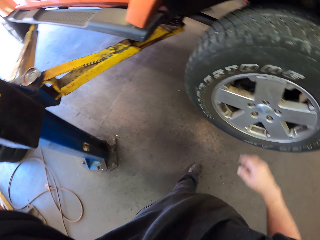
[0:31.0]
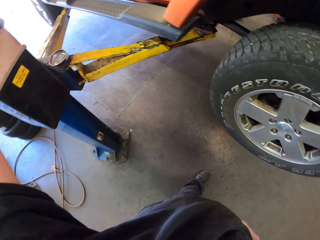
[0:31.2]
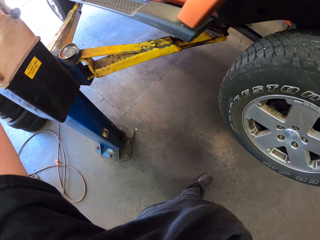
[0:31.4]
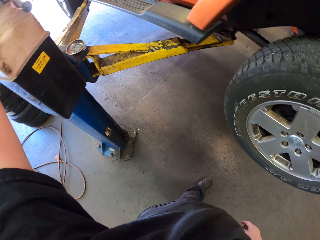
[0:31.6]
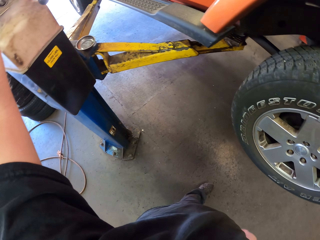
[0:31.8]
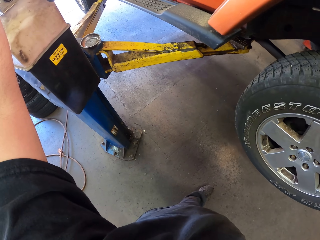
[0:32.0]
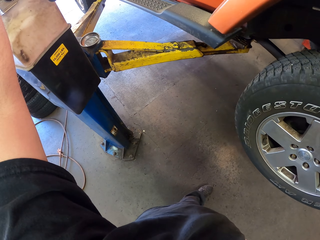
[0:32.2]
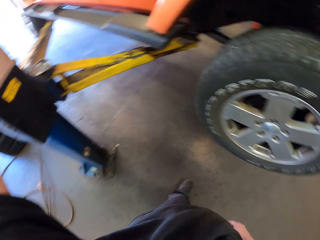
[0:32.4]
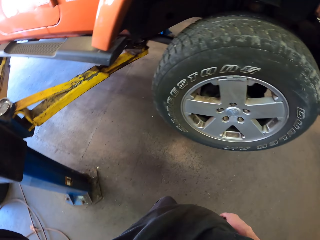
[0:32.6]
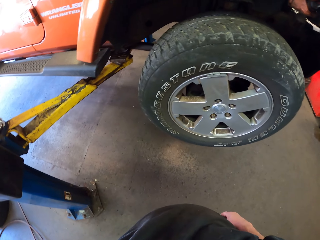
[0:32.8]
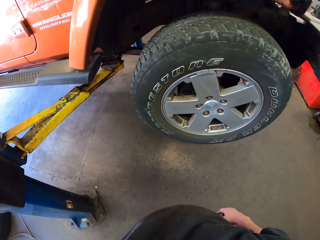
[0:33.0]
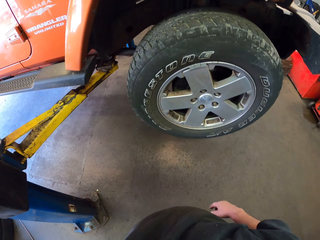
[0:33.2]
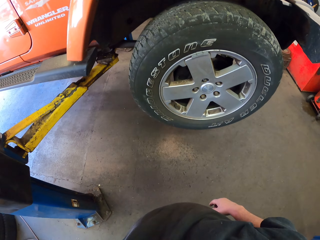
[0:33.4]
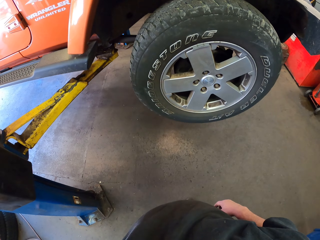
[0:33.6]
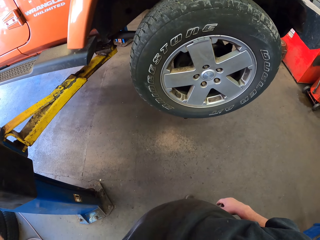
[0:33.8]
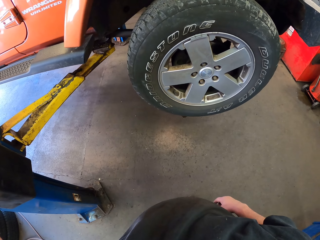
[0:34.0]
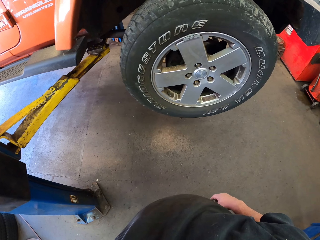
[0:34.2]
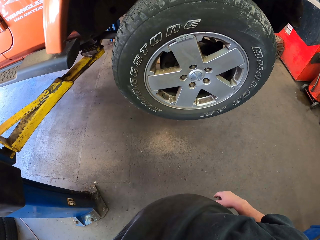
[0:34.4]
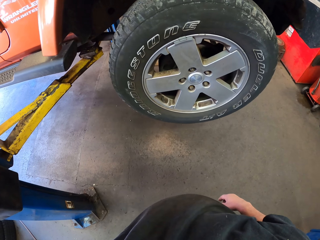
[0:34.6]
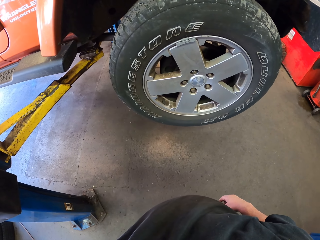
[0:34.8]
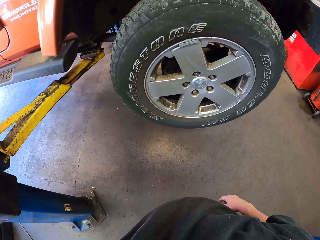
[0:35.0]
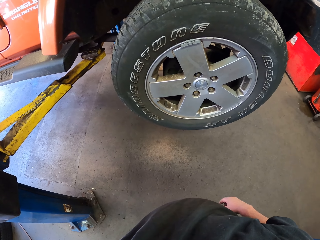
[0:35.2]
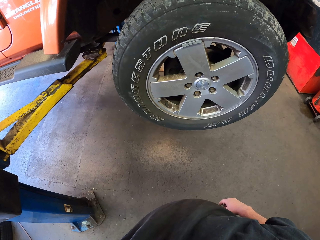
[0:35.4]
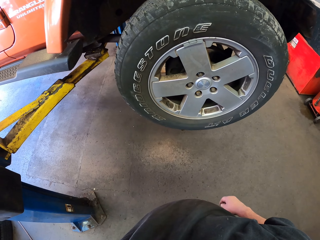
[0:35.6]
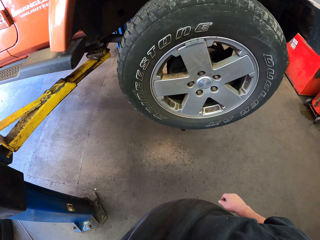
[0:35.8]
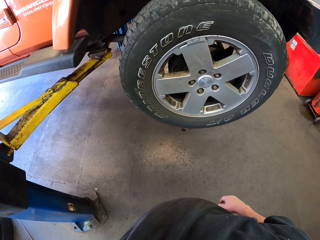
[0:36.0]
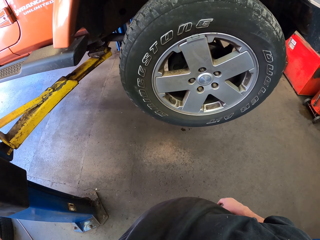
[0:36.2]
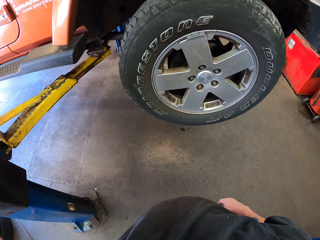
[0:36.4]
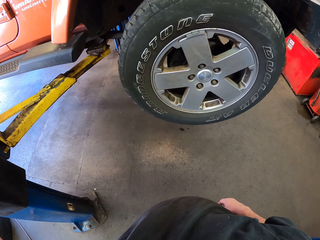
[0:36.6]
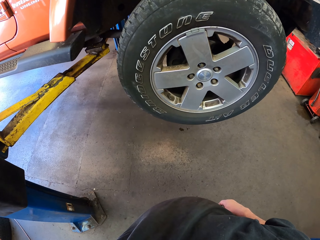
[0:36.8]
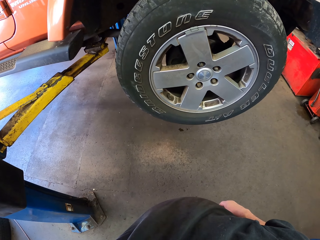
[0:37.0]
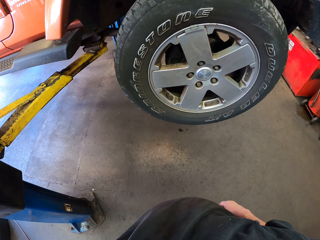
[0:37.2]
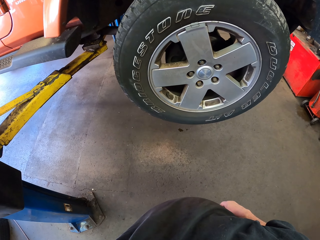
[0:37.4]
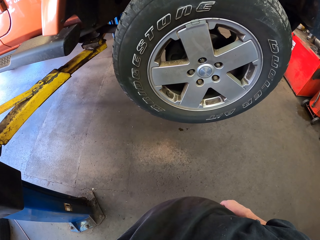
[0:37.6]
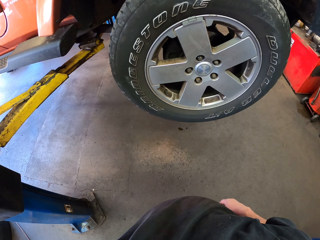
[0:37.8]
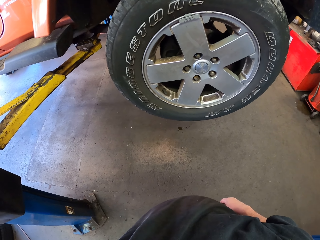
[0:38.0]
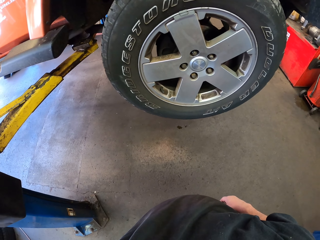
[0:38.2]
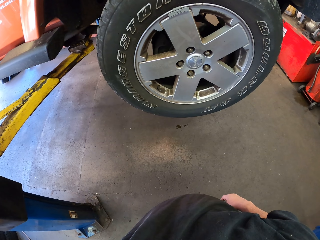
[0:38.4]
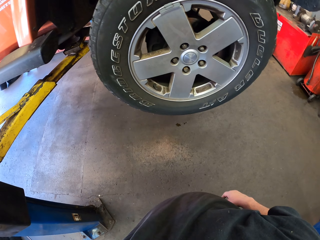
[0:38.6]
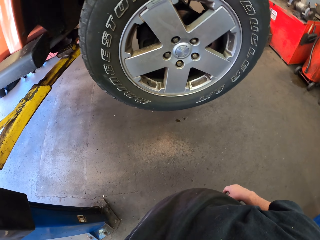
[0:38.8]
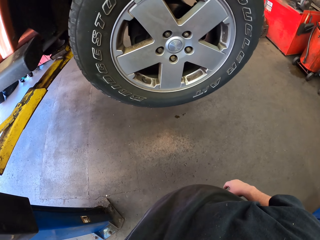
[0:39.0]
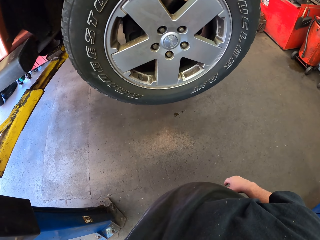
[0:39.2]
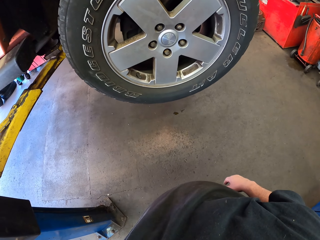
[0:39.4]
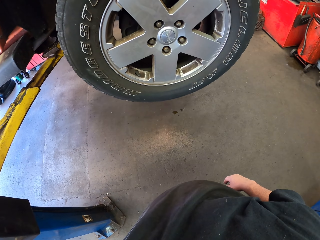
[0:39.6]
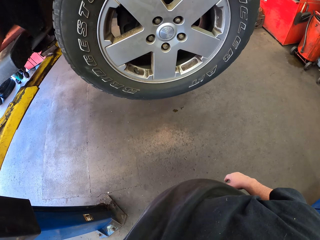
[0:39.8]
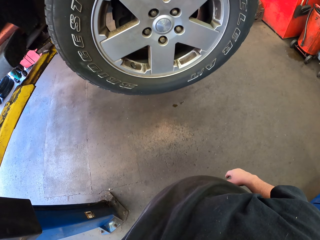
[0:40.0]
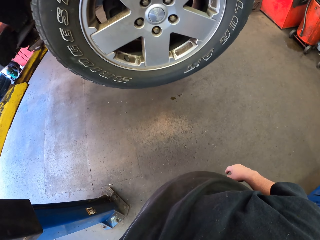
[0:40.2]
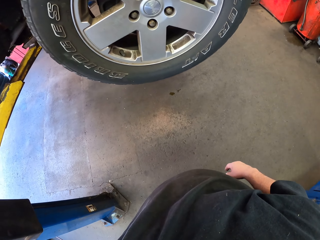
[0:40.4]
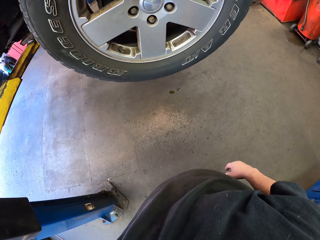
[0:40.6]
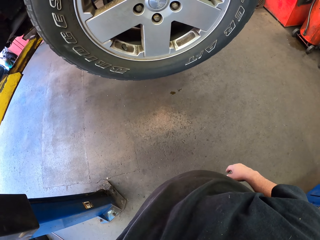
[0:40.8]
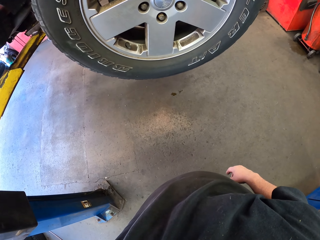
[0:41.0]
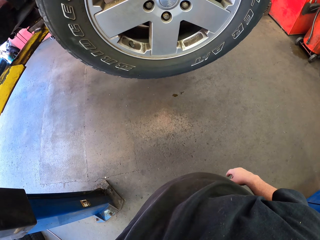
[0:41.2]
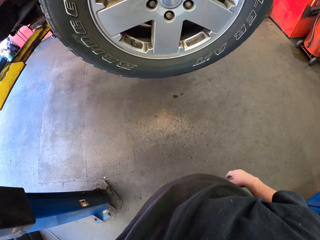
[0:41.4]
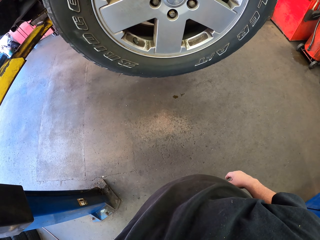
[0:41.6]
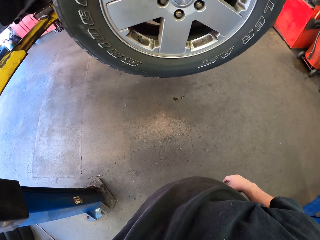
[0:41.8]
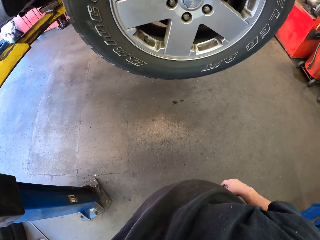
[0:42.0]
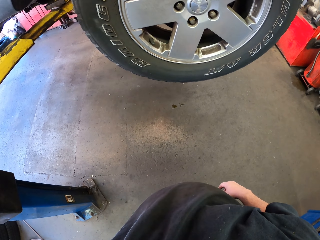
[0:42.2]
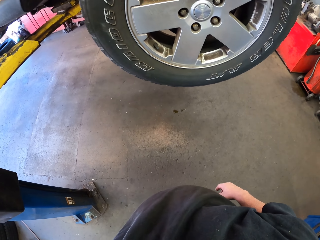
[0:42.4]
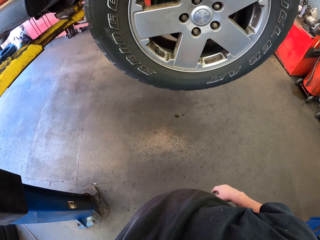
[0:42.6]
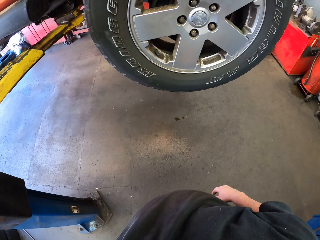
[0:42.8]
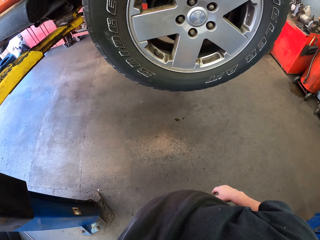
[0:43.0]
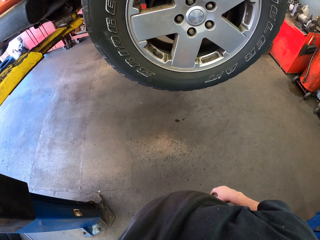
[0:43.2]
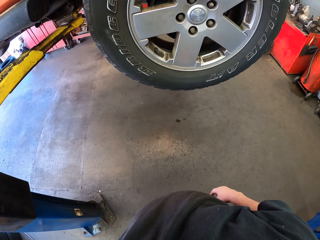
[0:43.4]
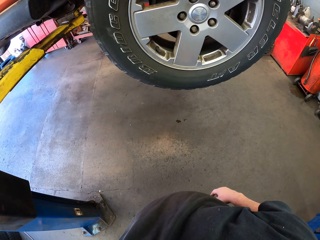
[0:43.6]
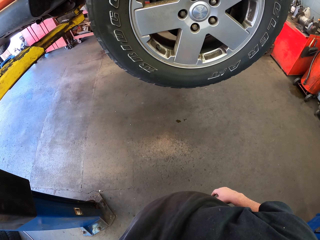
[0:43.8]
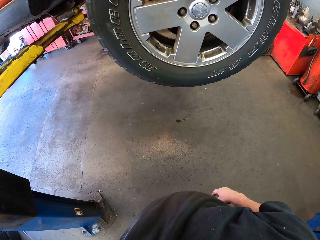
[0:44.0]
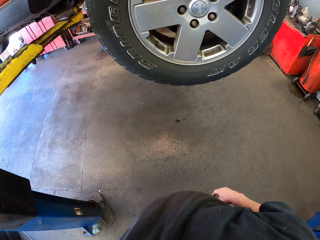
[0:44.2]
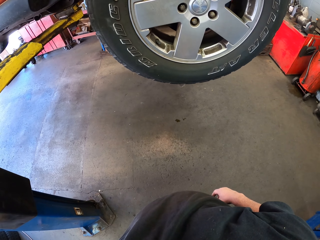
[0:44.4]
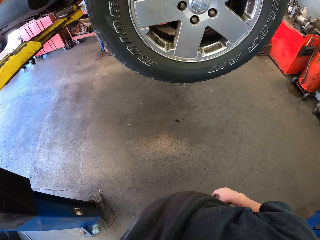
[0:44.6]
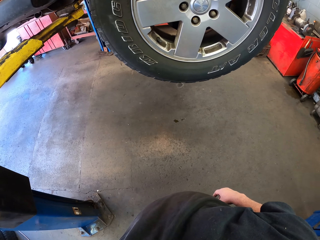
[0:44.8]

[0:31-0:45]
The camera wearer looks around the workshop. They look around again.

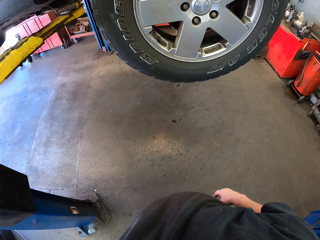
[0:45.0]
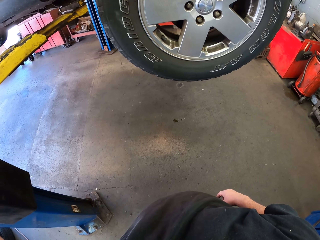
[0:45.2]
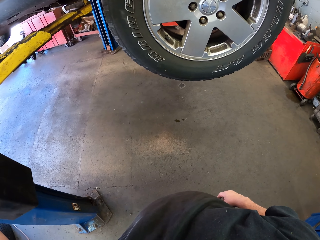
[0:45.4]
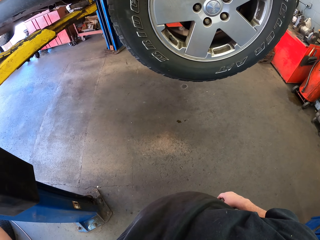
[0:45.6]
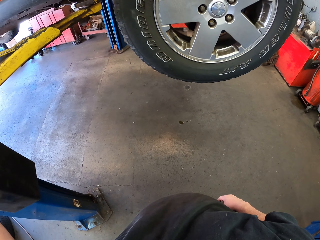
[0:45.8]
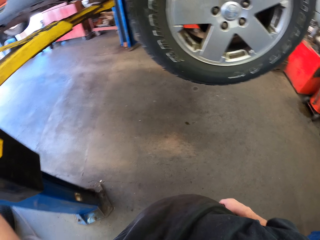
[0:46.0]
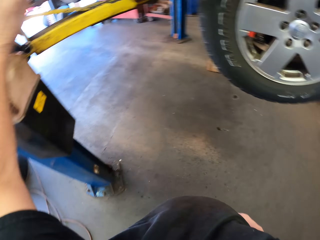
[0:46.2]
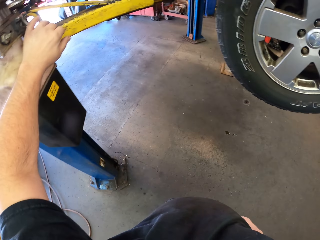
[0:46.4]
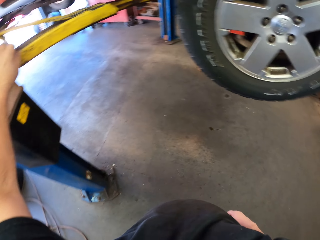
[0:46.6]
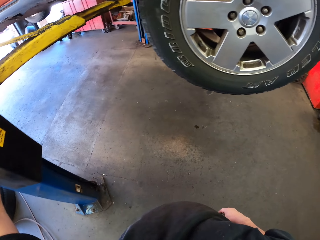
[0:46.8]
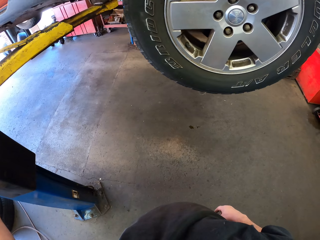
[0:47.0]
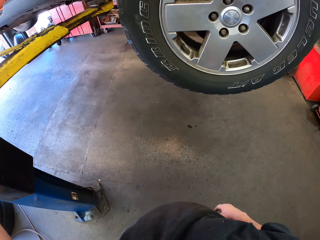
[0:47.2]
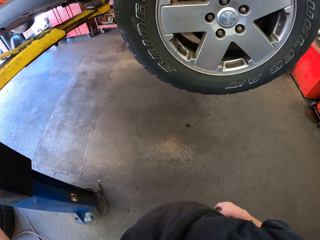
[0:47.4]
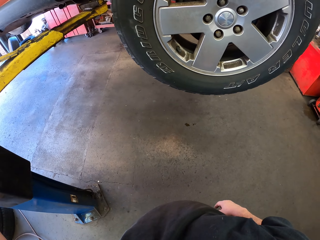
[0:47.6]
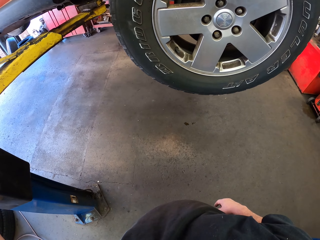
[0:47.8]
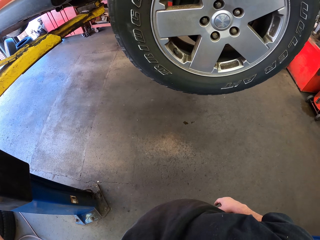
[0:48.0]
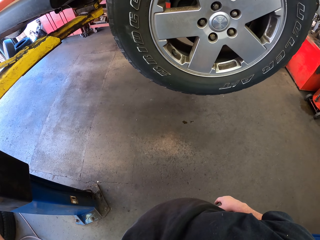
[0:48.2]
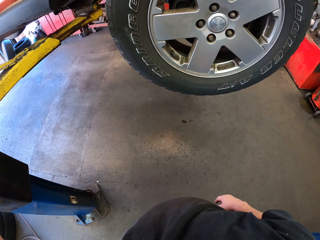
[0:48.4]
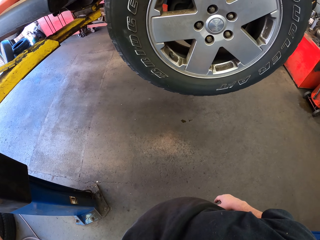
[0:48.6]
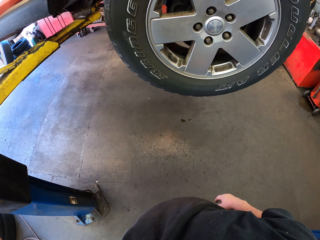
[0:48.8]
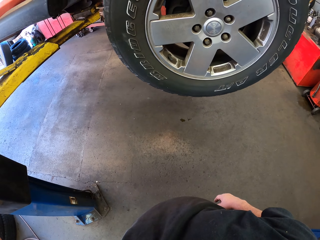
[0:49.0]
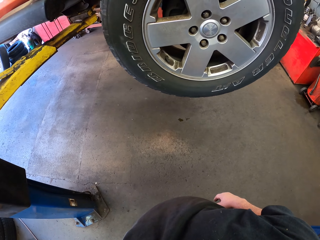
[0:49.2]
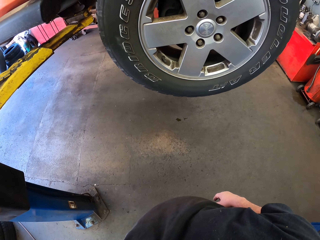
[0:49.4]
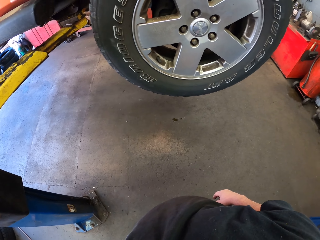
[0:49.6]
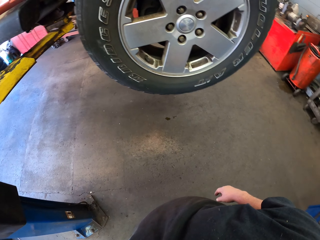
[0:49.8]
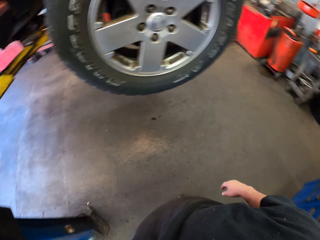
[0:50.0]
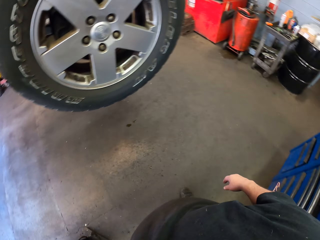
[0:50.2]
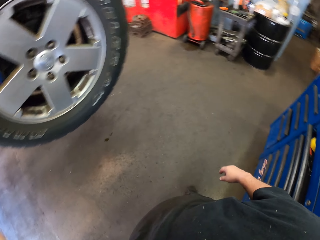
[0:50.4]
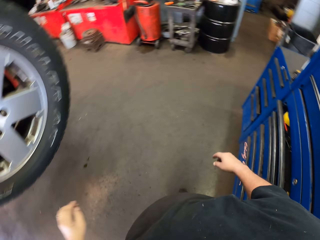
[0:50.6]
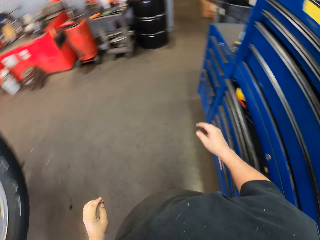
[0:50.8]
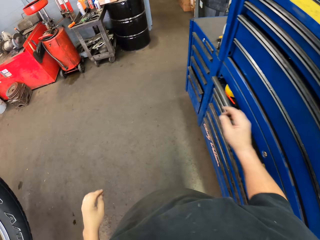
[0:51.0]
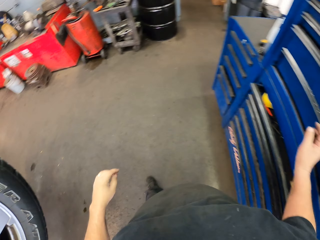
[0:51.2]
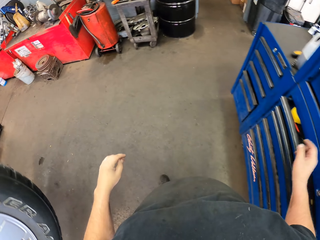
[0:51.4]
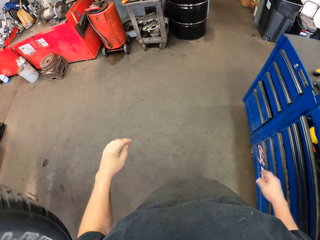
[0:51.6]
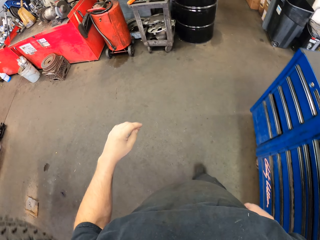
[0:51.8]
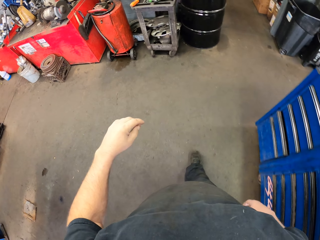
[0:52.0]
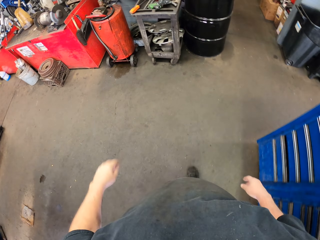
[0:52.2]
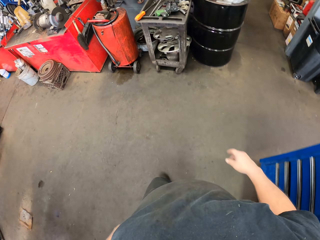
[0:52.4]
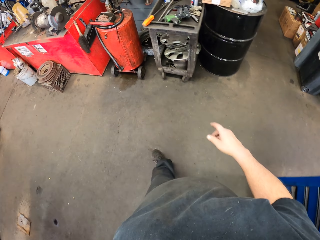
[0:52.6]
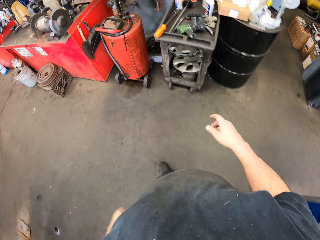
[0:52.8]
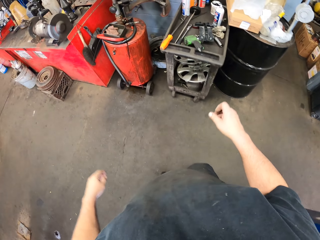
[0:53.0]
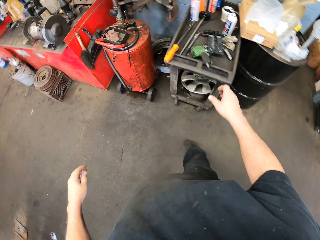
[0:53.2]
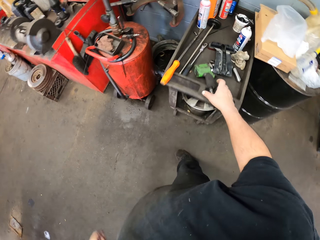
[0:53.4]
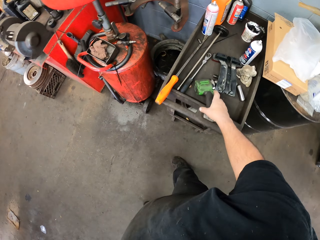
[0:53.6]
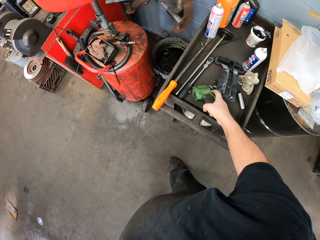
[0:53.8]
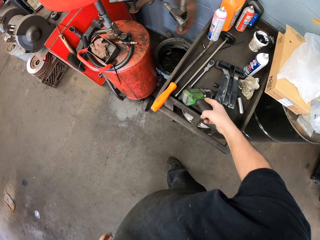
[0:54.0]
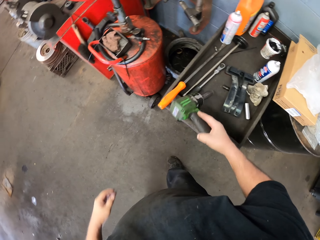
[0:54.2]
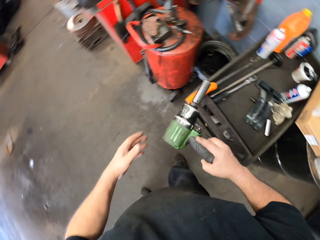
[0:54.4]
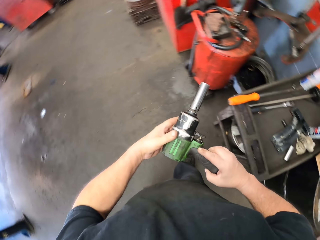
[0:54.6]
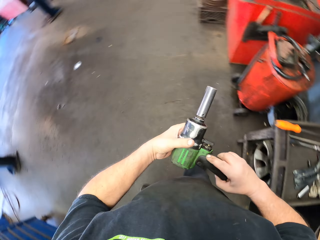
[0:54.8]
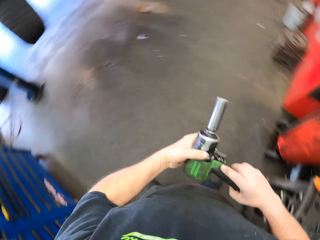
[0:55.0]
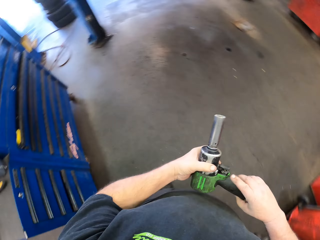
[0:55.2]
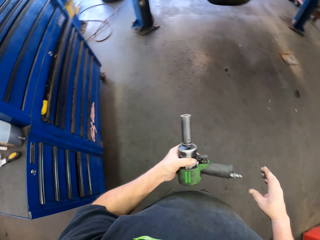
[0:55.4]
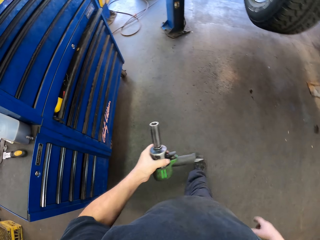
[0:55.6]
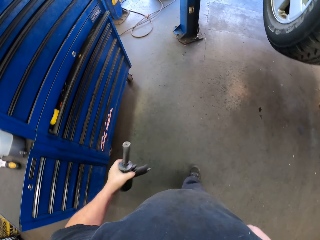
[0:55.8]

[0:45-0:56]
The camera wearer puts a hand on an automotive lift. They turn around. They walk in the workshop. They pick up an impact wrench or drill. They turn around.
